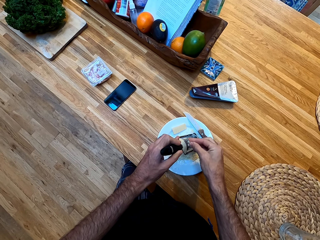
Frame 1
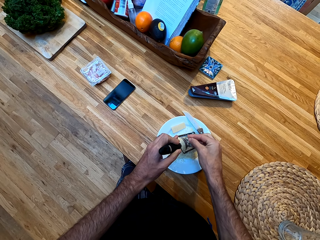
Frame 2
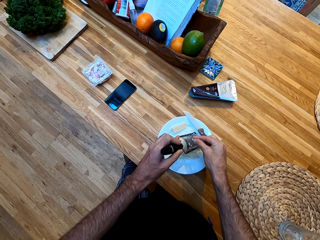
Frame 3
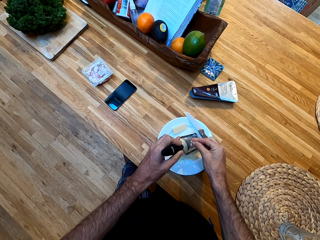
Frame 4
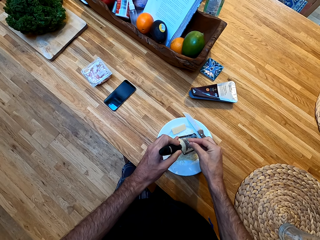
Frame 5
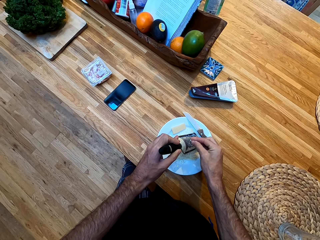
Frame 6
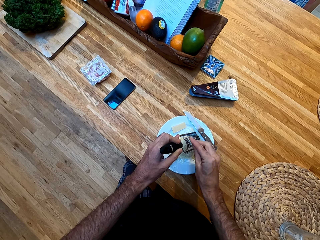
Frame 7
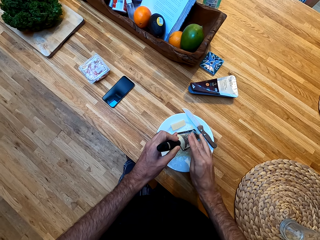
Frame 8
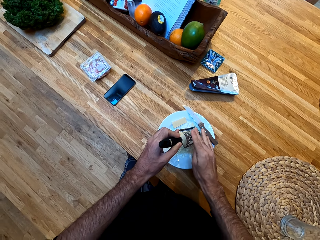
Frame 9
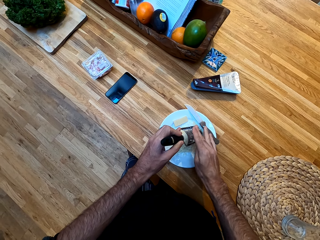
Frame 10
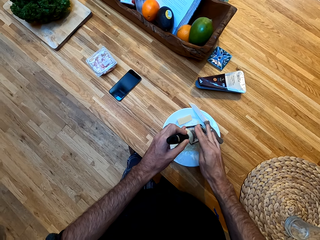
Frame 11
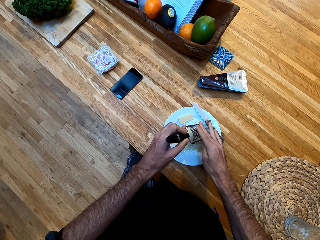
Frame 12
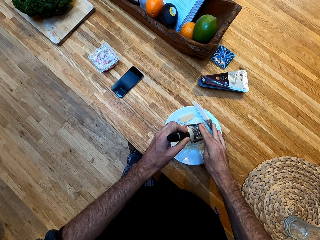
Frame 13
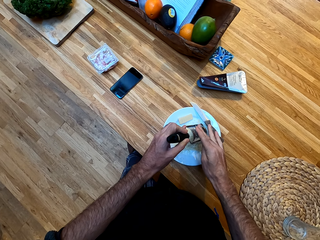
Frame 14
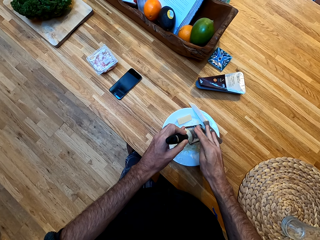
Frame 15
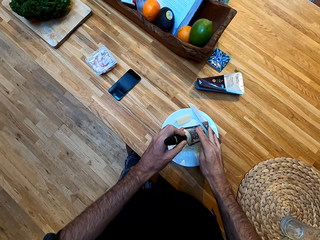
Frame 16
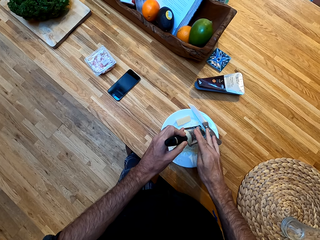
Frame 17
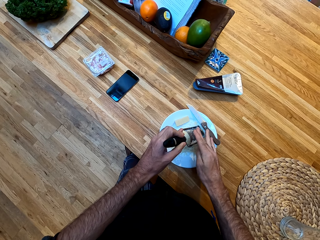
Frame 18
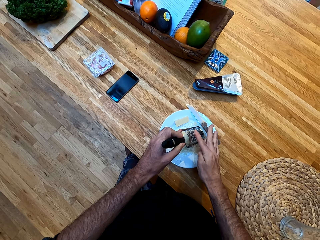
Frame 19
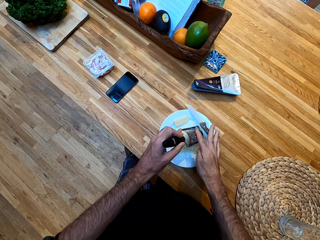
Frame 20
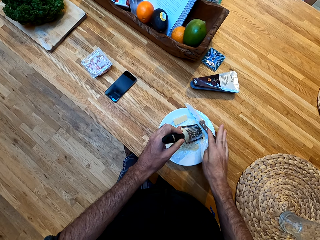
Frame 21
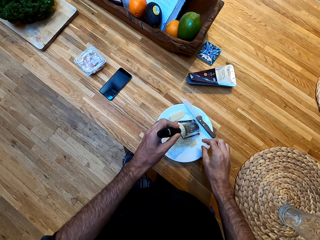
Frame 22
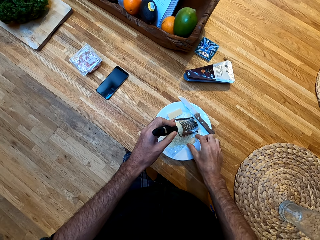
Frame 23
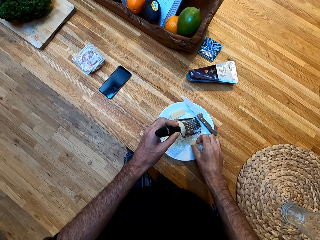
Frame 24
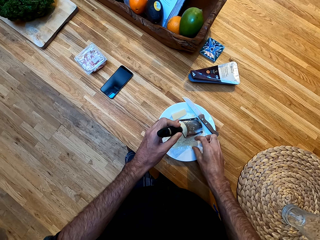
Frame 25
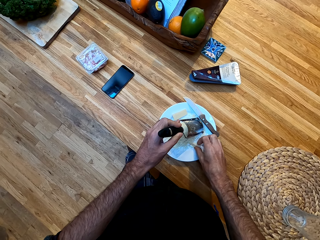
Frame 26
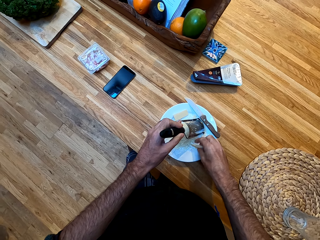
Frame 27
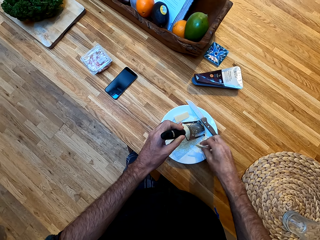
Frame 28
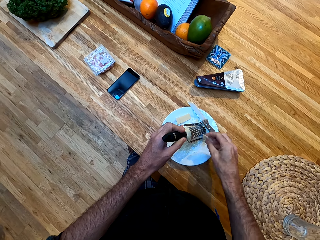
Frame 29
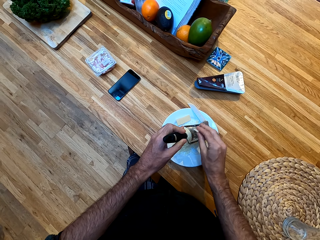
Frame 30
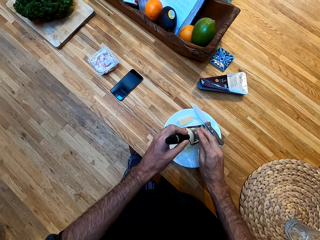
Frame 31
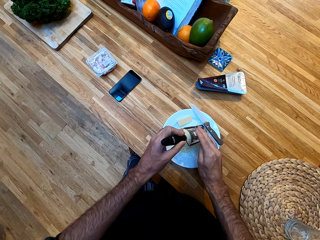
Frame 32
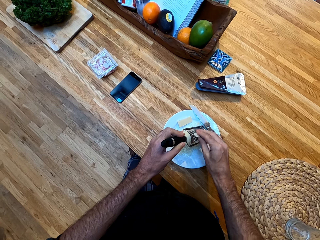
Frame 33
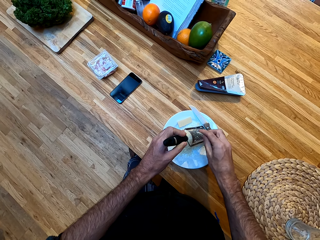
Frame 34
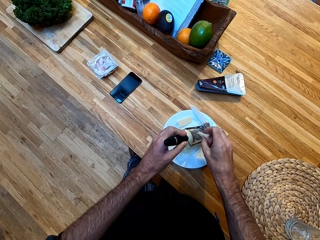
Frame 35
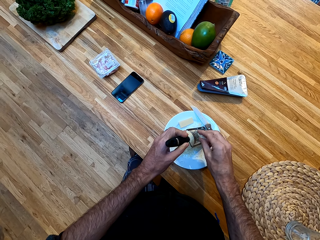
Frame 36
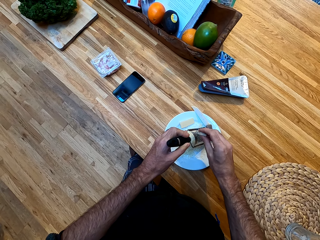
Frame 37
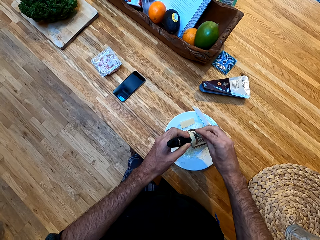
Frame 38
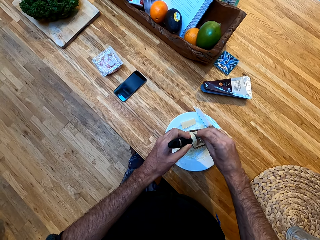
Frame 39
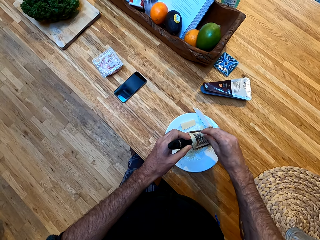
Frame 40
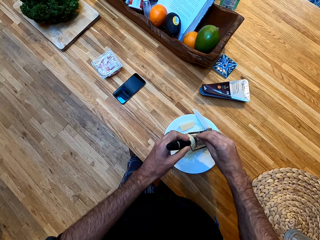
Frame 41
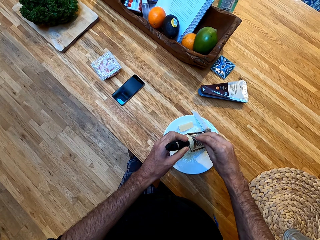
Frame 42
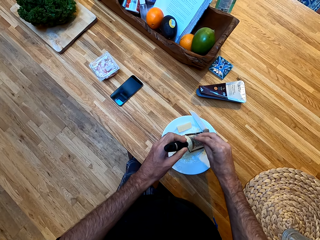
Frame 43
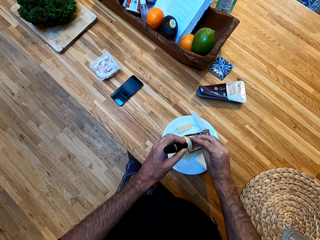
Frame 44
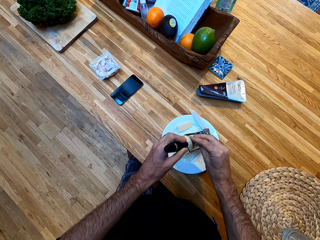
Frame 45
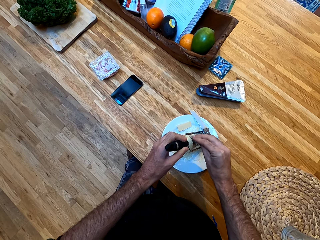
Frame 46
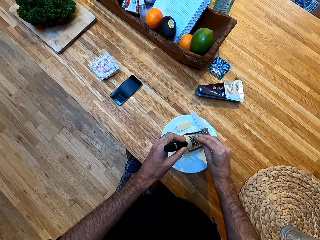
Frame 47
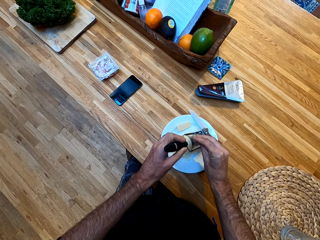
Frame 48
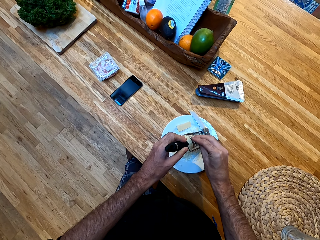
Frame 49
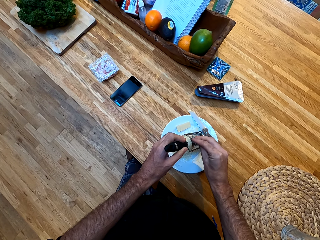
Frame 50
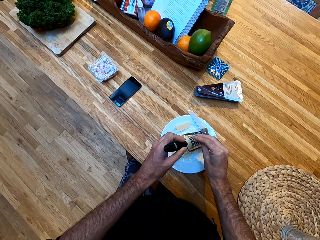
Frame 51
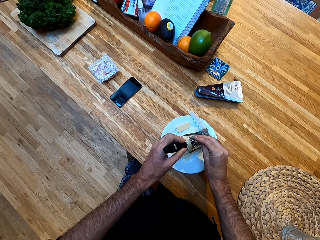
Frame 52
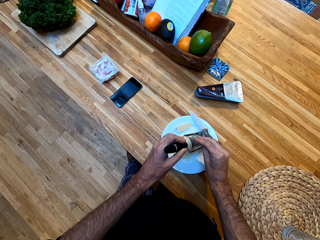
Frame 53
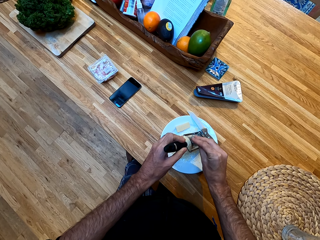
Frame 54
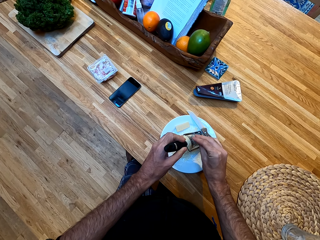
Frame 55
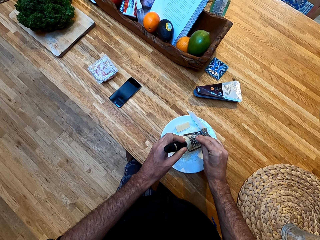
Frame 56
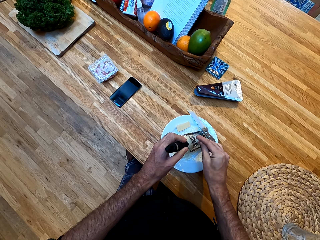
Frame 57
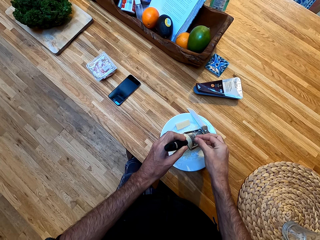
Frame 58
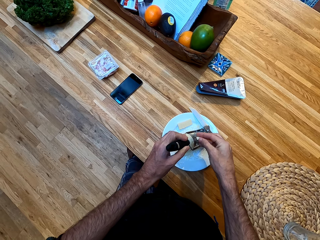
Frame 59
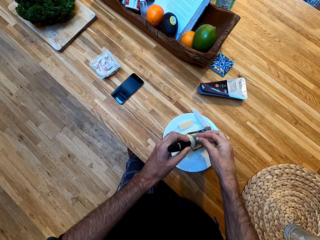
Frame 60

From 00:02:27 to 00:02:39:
The camera wearer picks up another piece of chocolate from the plate. They hold the pancake with the right hand. They grate the chocolate with the grater.

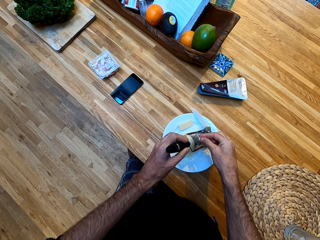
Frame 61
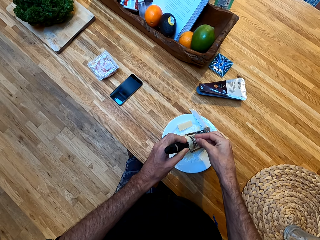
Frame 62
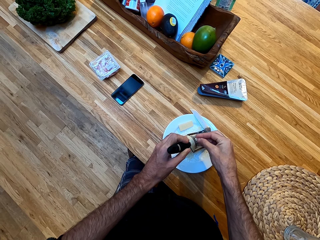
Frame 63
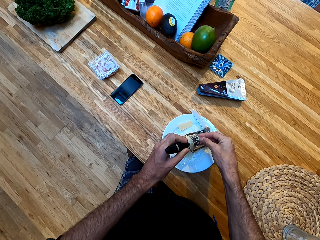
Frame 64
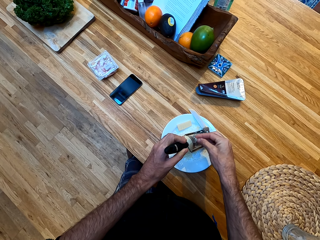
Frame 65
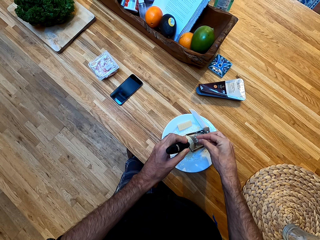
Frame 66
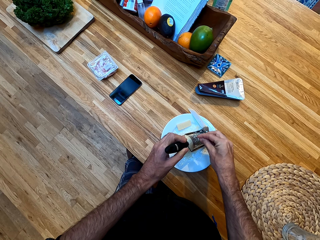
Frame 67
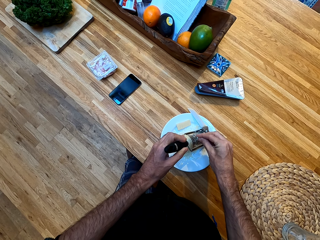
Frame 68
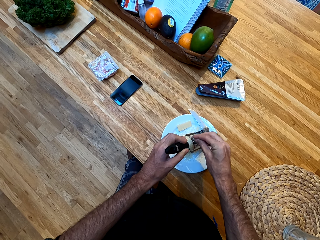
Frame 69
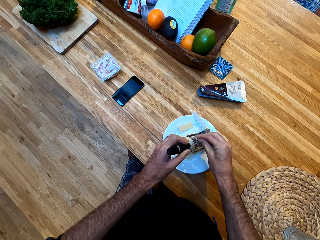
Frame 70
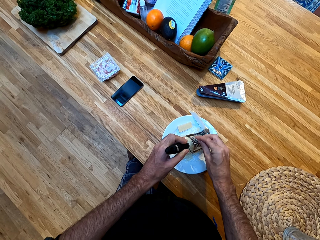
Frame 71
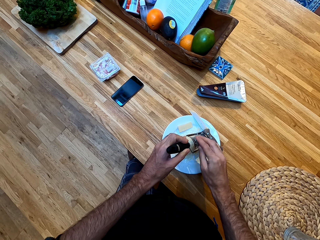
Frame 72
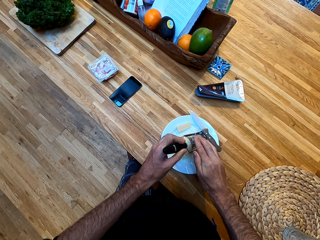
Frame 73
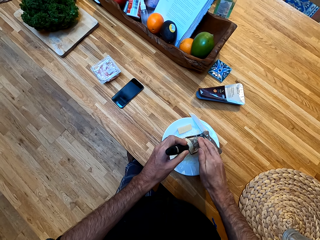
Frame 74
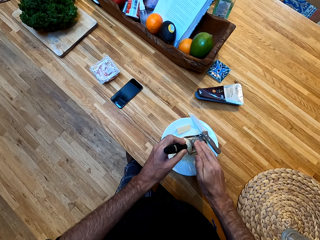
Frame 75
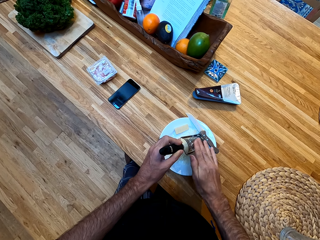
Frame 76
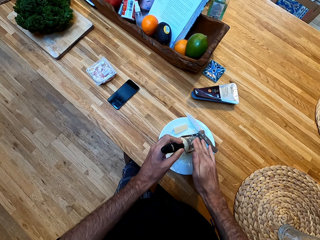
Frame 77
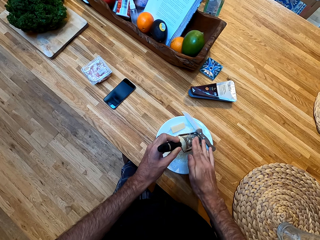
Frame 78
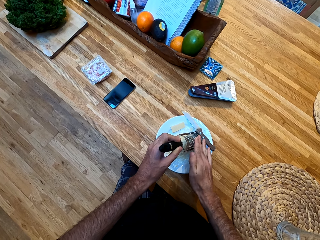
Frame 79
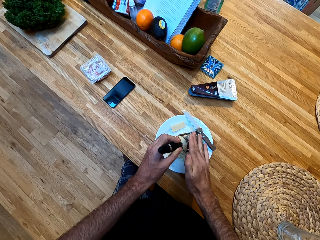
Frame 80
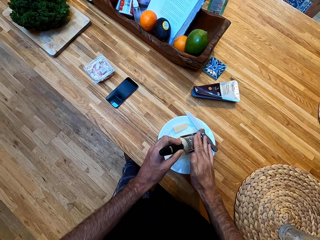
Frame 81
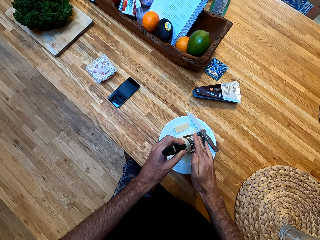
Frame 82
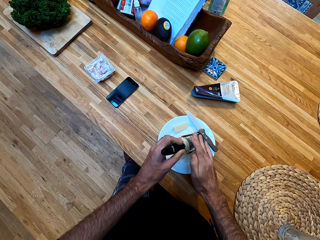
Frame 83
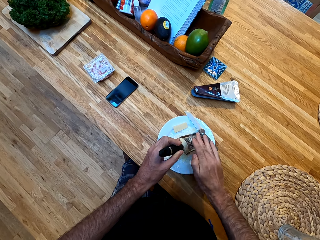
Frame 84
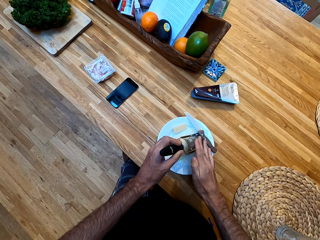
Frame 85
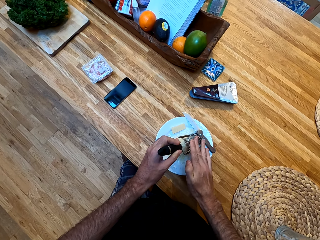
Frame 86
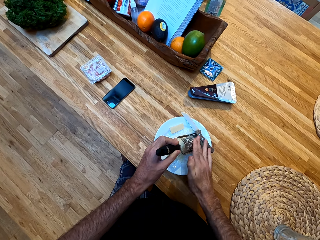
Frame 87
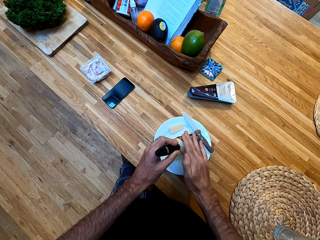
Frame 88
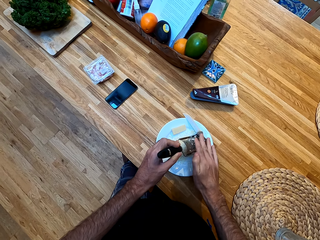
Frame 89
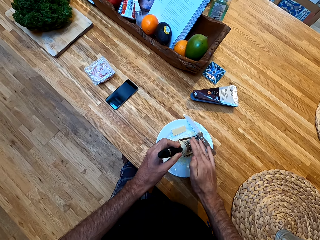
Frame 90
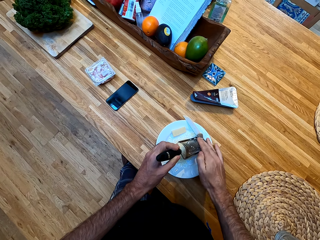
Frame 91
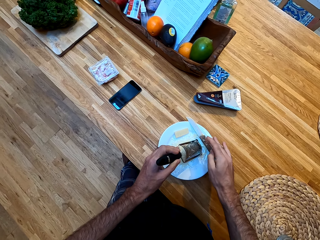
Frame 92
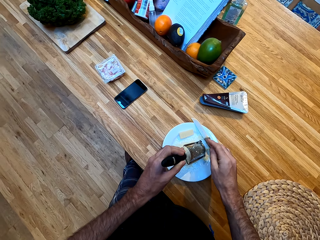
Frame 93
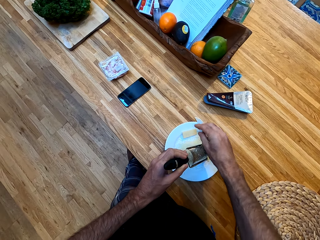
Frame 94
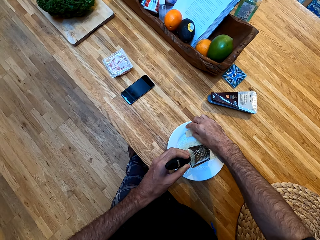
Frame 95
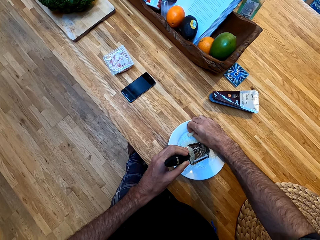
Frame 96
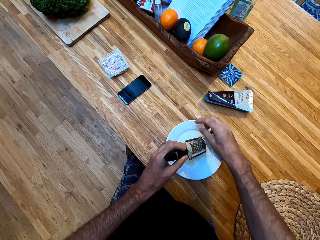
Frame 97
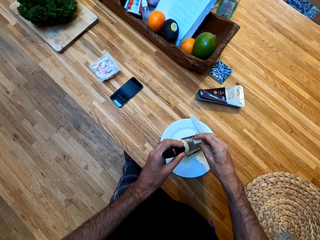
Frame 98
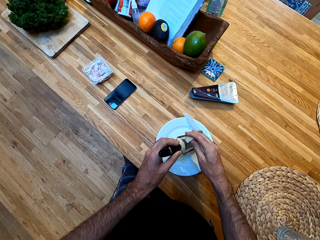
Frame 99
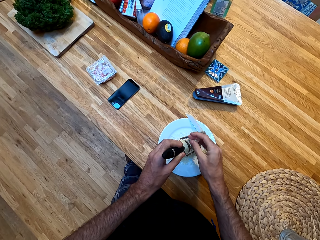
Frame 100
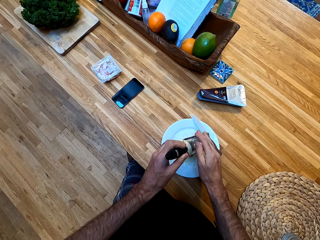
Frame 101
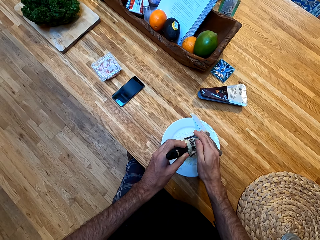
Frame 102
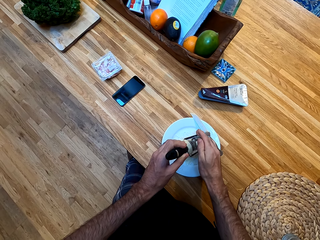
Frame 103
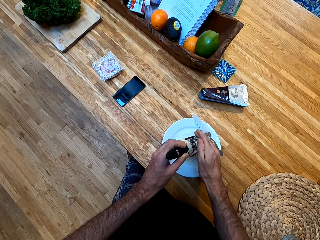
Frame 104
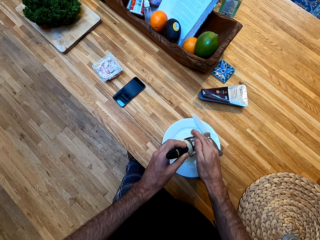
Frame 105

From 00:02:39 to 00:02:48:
The camera wearer picks up another piece of chocolate from the plate. They grate the chocolate with the grater.
